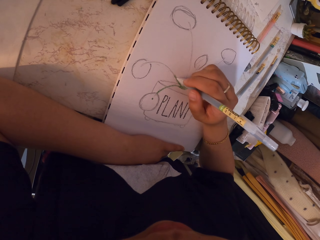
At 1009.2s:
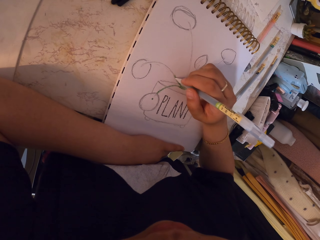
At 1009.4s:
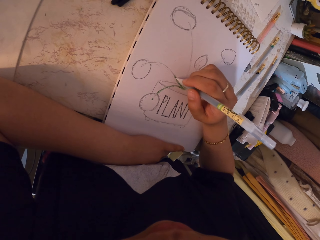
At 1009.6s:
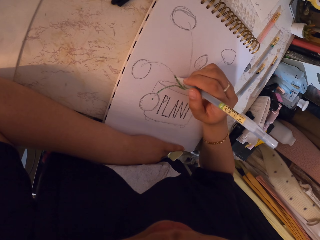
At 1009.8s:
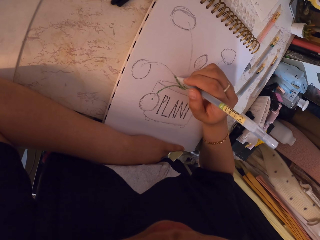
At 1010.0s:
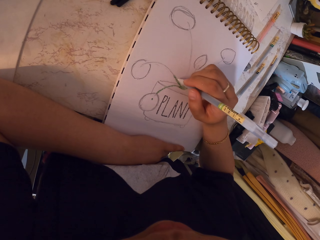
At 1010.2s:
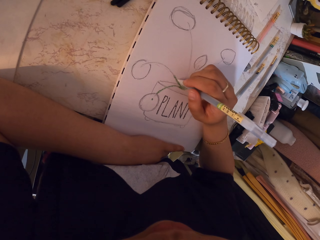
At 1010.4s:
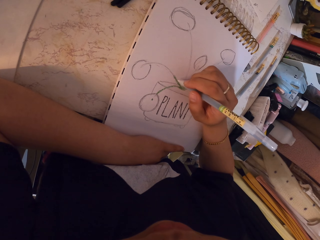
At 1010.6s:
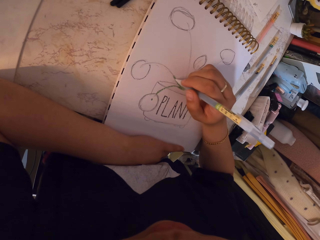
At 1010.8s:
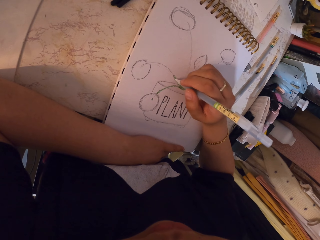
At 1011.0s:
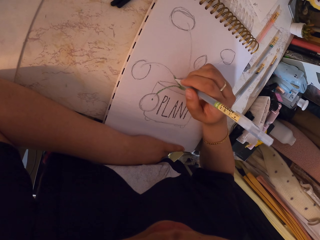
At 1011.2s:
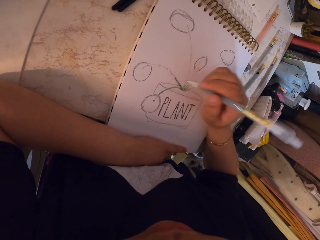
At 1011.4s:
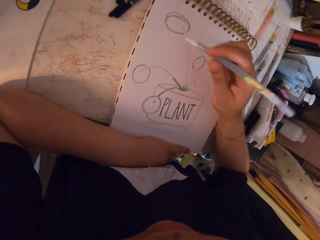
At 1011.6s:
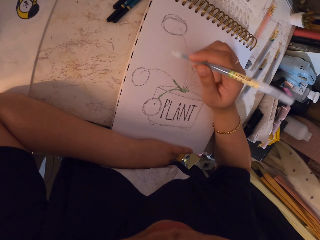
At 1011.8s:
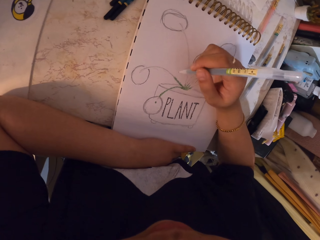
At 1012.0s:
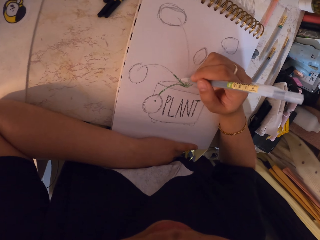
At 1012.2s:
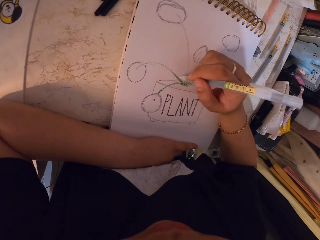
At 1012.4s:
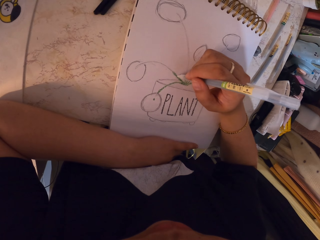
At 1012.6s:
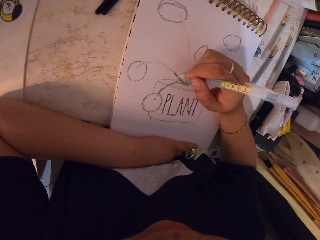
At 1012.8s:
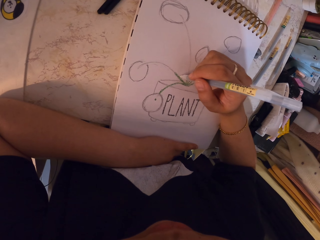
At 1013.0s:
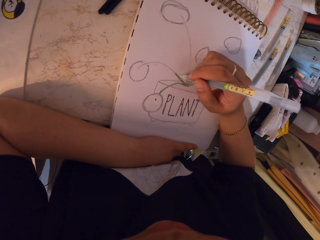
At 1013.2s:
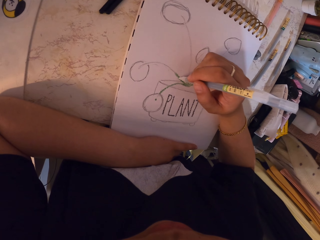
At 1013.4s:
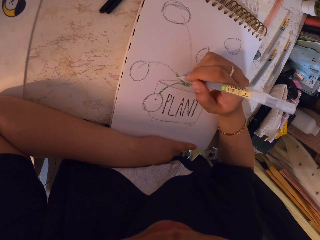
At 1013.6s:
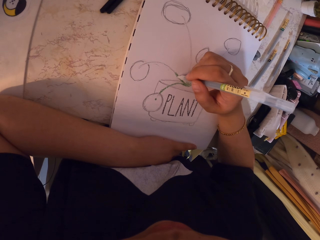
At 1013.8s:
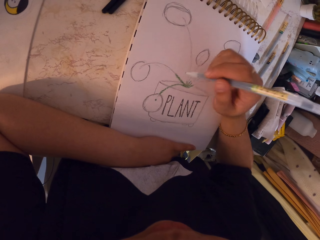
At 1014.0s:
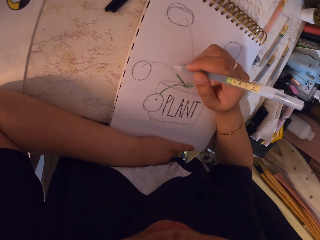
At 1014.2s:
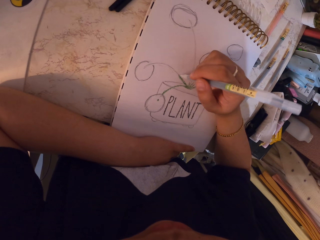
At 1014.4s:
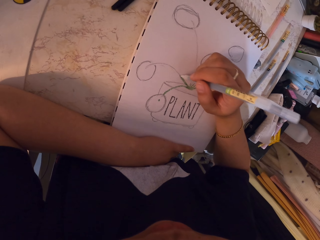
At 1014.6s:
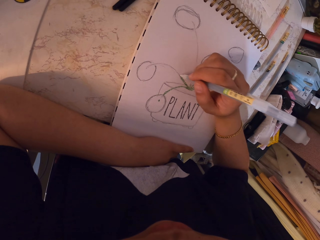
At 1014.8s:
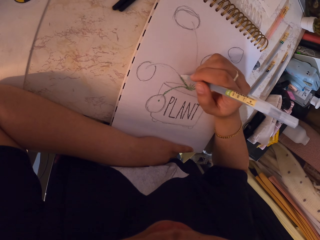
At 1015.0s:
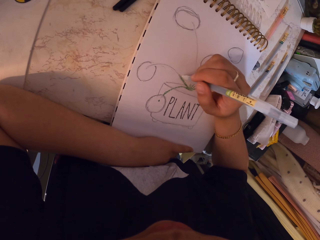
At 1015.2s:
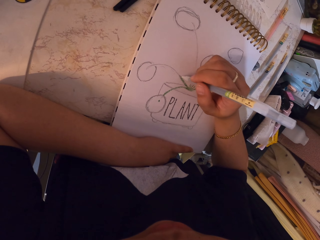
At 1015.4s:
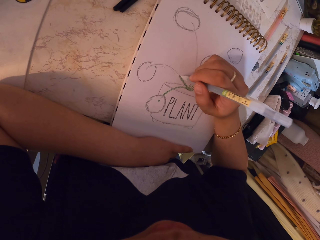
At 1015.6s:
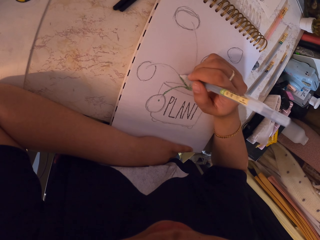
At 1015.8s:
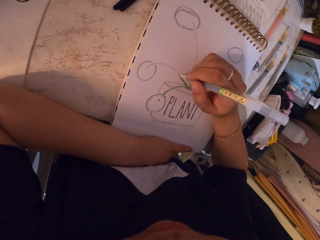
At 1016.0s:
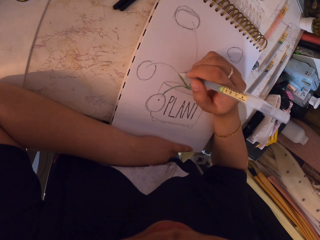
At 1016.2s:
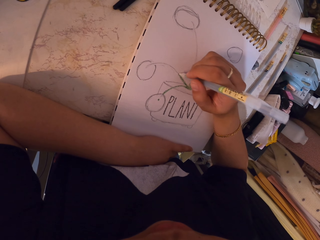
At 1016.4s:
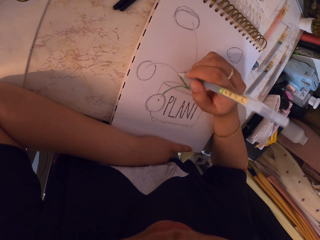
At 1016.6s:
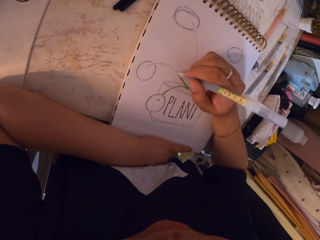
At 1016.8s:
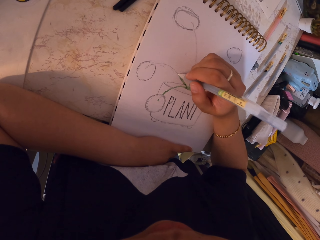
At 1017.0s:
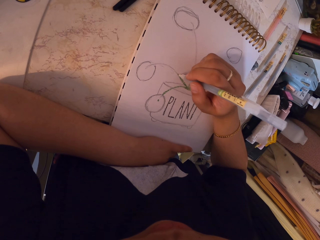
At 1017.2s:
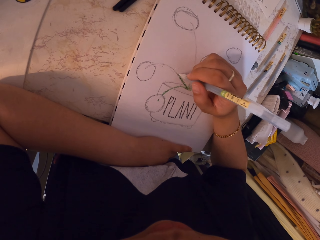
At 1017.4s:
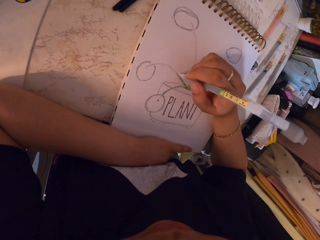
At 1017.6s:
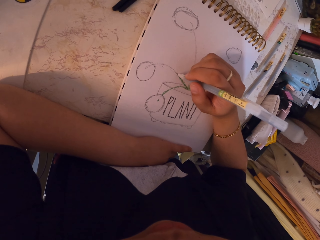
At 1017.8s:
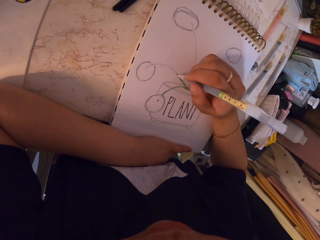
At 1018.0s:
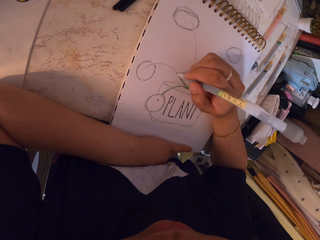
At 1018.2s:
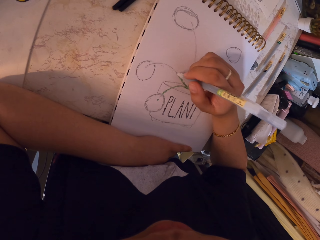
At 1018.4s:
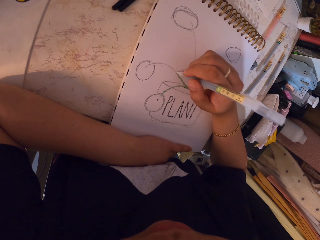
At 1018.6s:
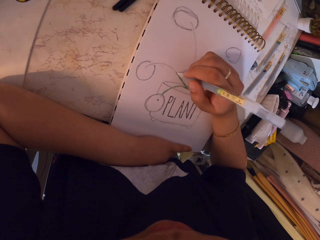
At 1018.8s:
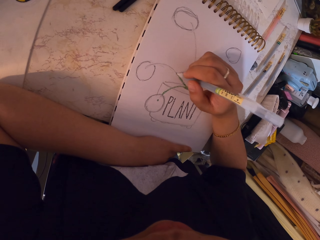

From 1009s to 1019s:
The camera wearer holds the pen. They draw on the book.

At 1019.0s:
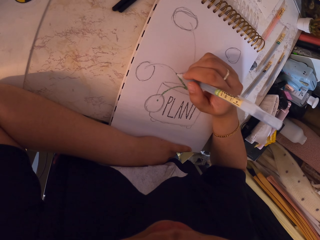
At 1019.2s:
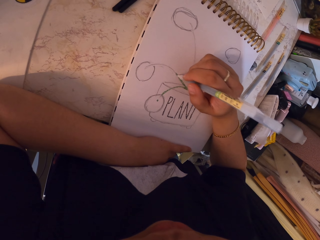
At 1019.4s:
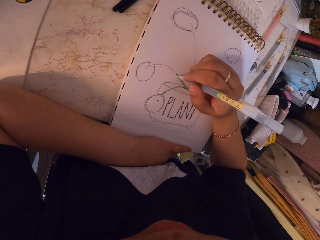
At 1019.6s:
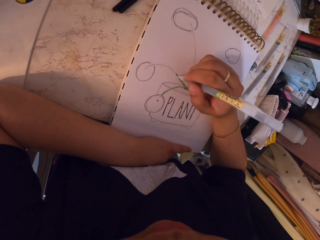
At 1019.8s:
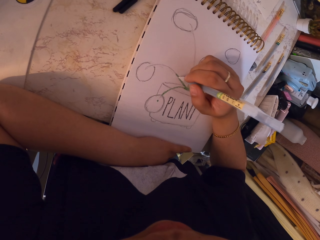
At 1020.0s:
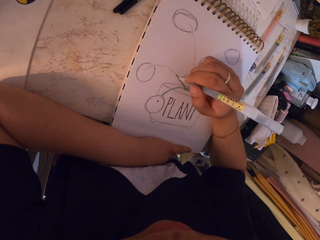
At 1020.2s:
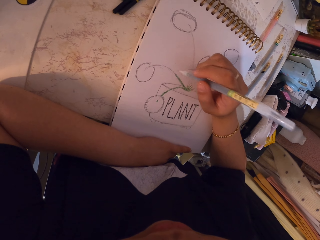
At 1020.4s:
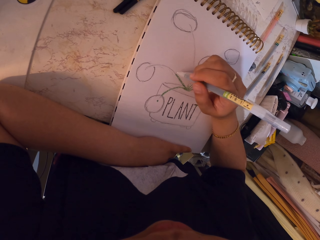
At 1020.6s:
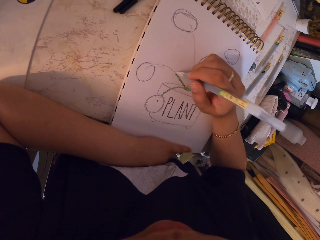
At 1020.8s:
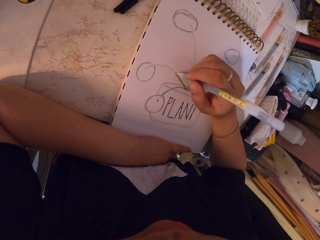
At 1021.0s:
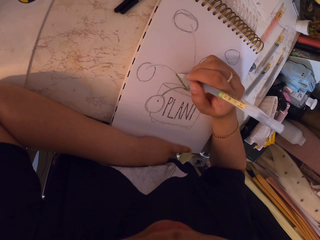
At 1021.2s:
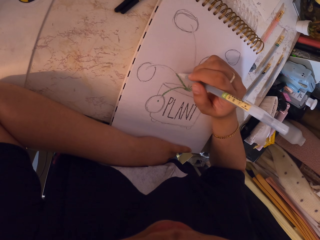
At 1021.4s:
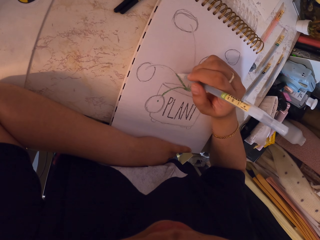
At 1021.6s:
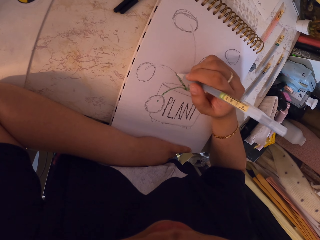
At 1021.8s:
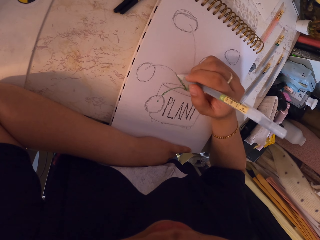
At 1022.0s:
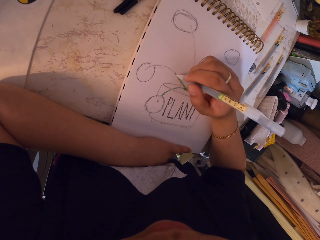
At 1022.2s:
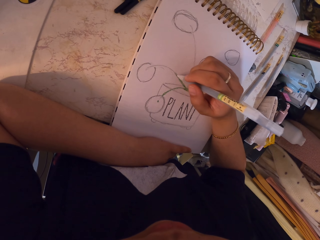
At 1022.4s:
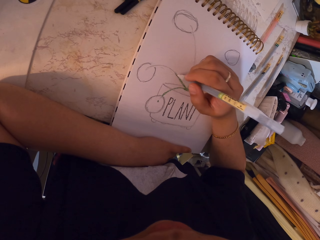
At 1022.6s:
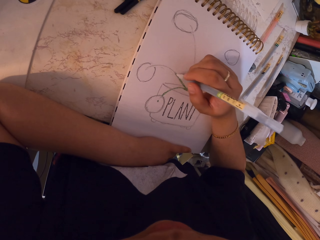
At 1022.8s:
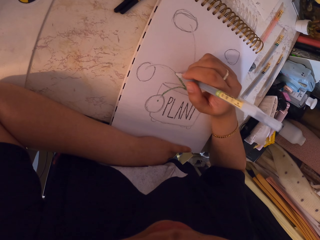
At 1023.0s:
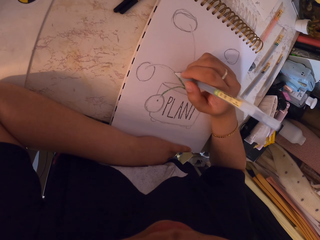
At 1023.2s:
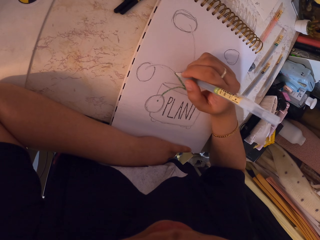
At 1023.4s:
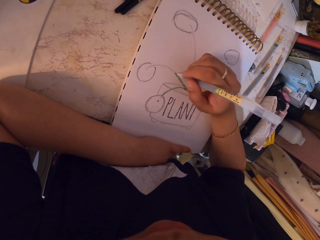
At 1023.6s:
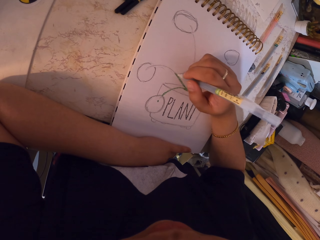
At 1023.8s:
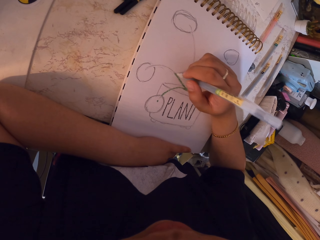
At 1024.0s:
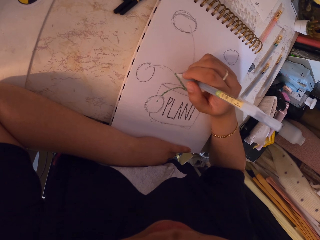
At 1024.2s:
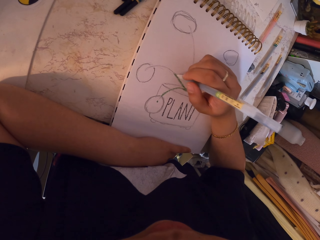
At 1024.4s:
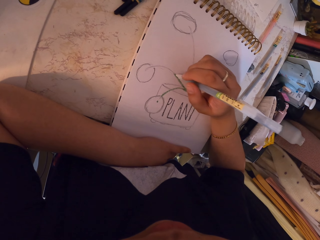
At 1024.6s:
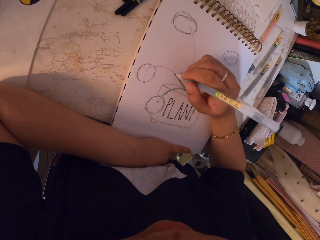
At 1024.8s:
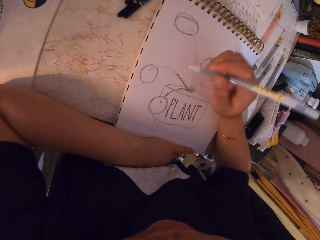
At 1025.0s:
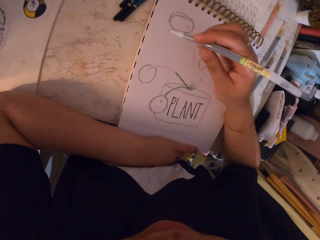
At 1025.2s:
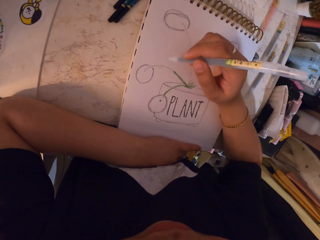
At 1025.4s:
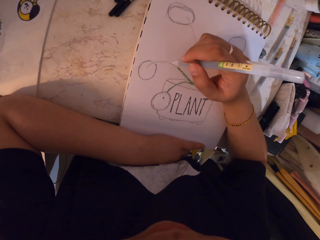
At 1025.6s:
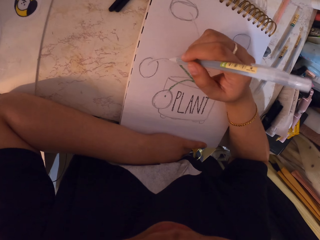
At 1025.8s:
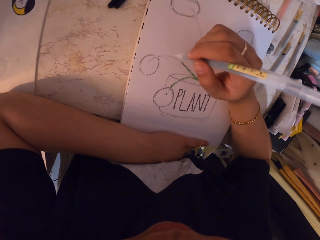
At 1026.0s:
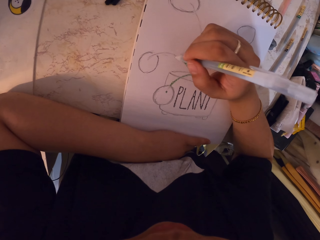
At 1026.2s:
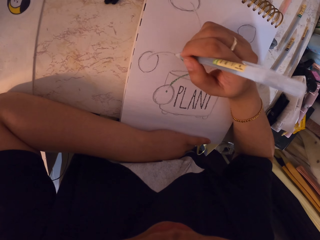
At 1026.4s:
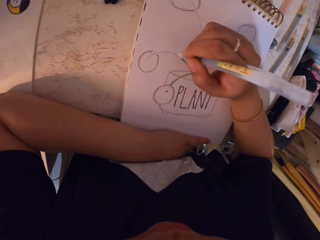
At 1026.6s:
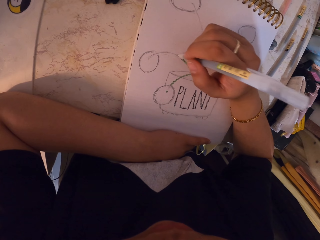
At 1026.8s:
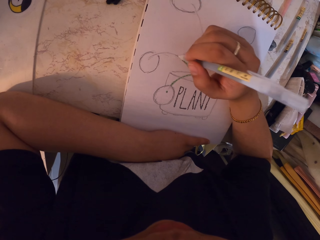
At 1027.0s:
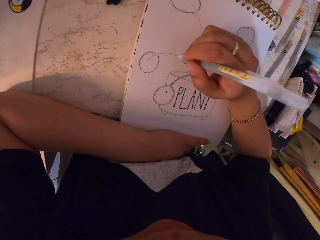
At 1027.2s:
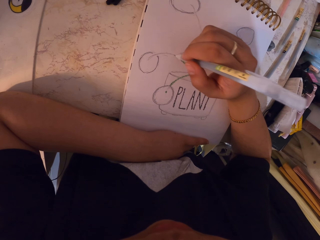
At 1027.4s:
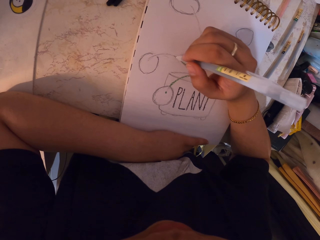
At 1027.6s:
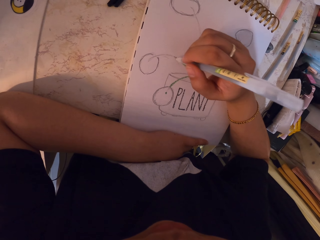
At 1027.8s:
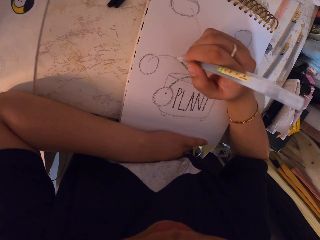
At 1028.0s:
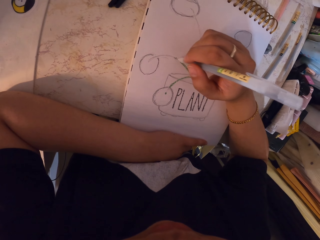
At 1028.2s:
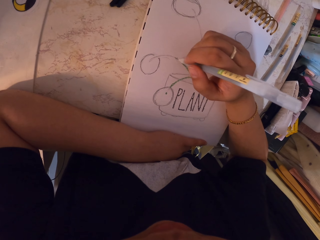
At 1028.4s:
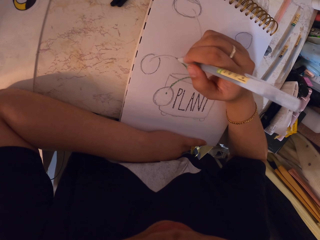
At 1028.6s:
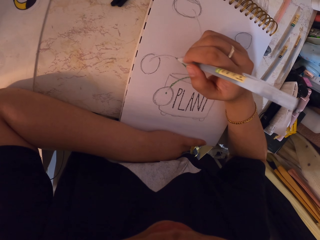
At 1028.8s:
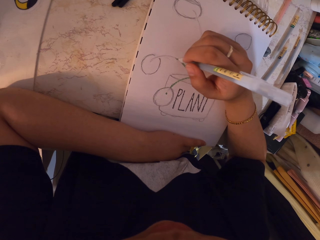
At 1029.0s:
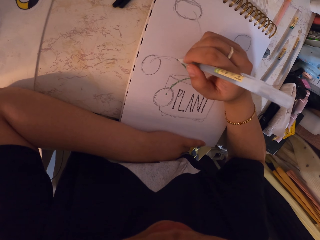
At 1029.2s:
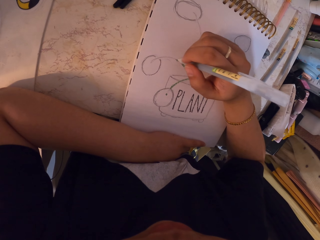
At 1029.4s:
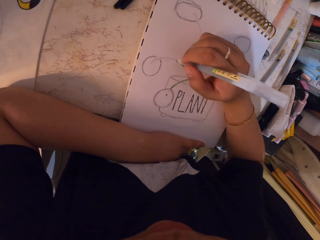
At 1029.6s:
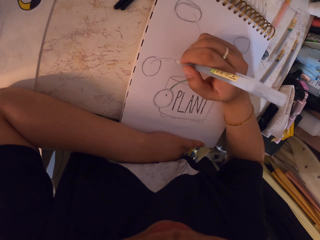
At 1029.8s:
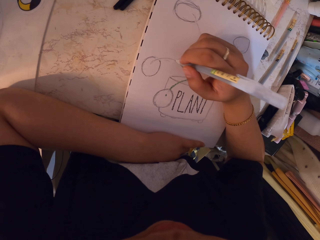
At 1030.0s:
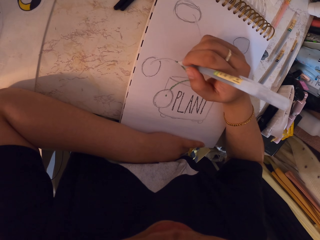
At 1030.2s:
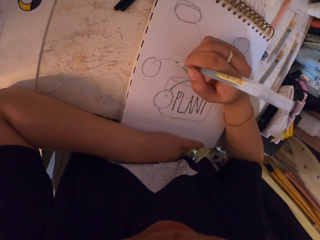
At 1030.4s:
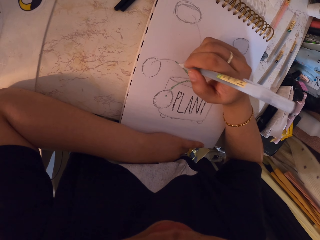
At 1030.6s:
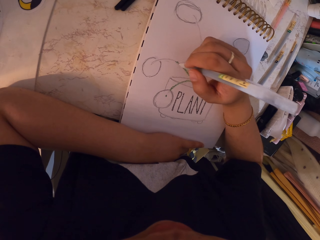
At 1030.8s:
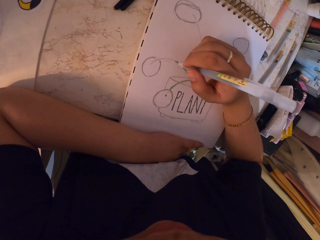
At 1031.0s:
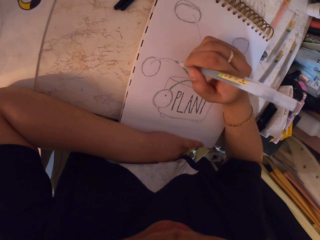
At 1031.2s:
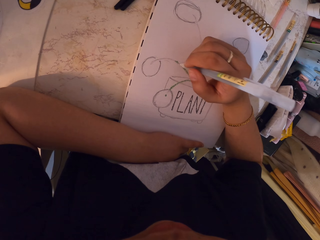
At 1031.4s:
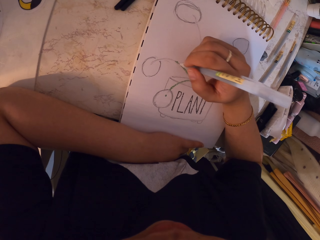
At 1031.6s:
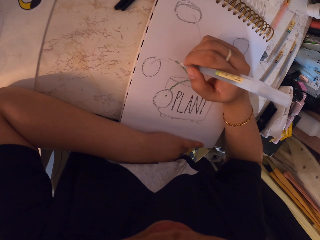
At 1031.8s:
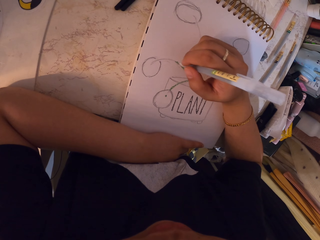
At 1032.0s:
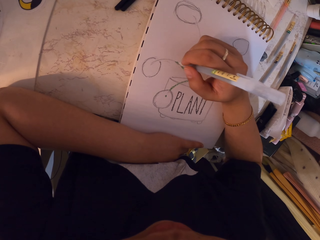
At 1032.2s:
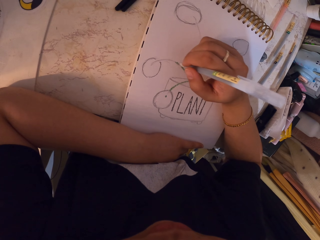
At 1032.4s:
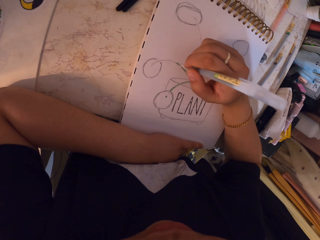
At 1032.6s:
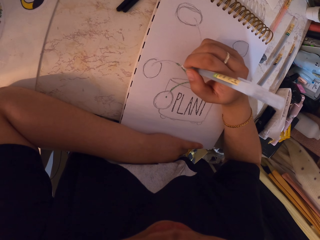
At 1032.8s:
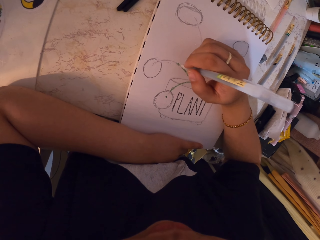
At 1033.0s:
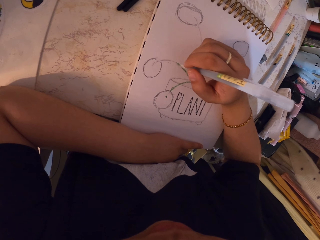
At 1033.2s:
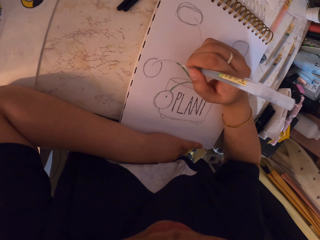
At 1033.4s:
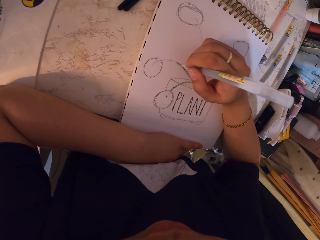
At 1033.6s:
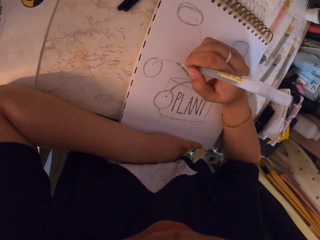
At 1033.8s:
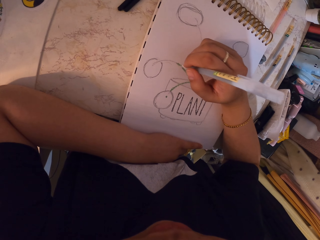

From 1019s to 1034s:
The camera wearer colors the drawing. They adjust the pen in hand. They draw on the book.
